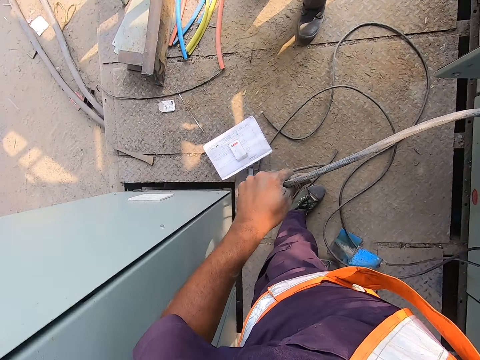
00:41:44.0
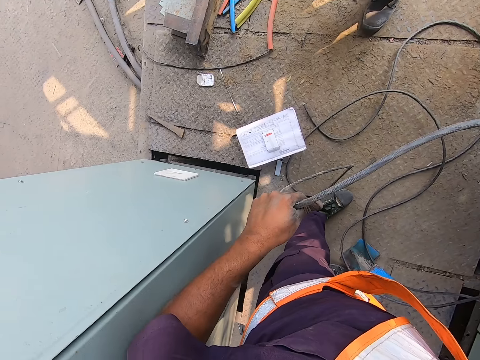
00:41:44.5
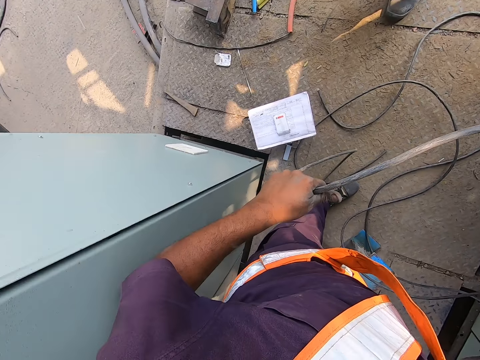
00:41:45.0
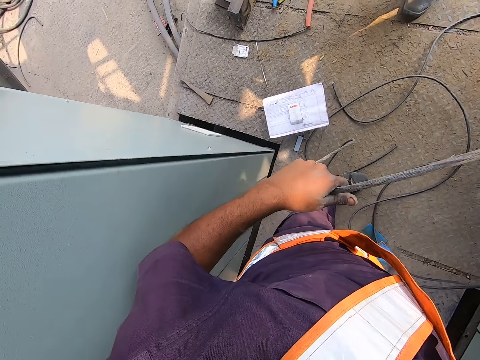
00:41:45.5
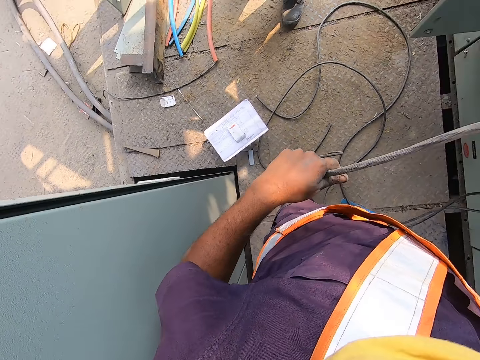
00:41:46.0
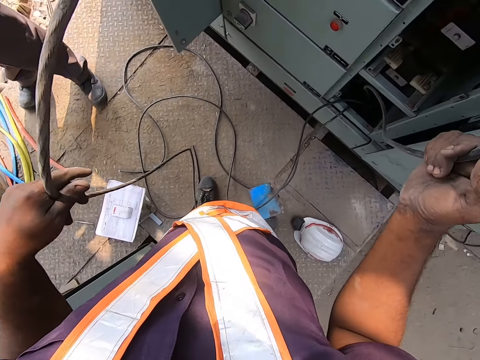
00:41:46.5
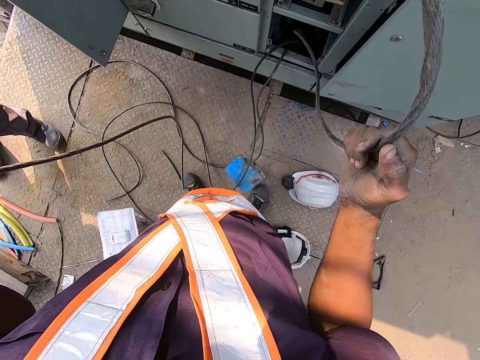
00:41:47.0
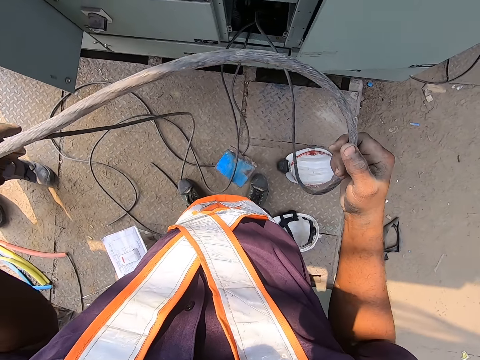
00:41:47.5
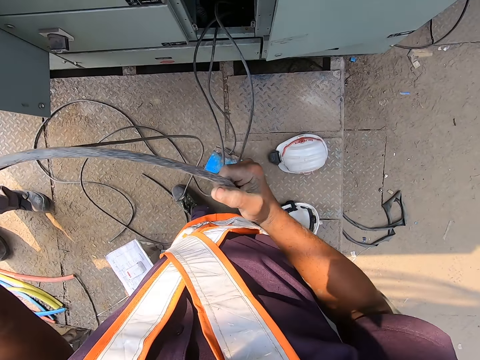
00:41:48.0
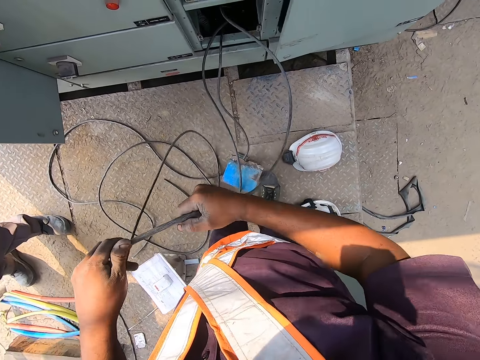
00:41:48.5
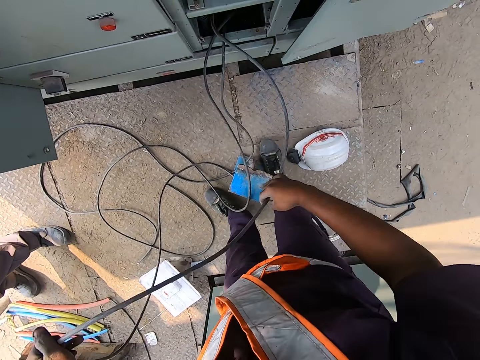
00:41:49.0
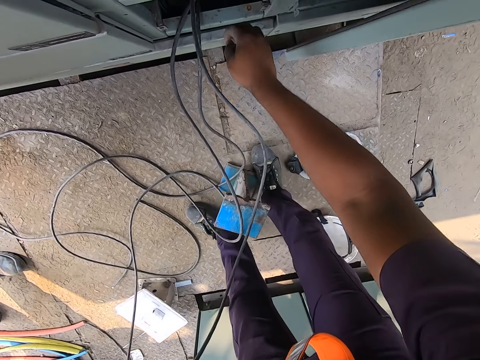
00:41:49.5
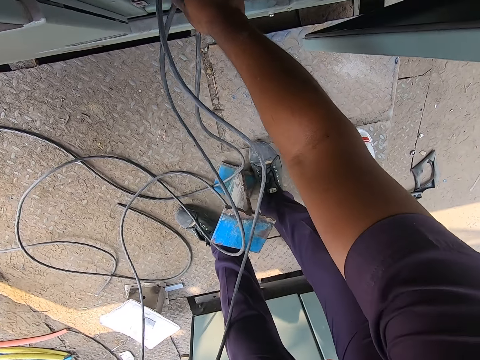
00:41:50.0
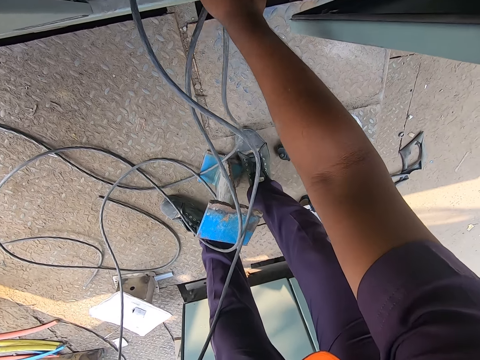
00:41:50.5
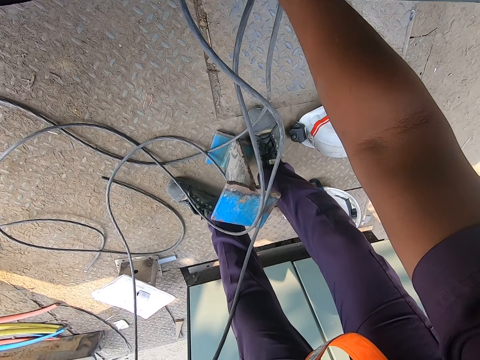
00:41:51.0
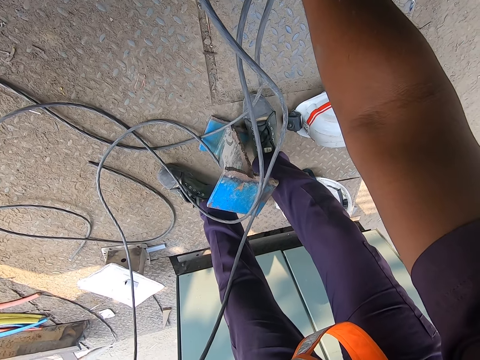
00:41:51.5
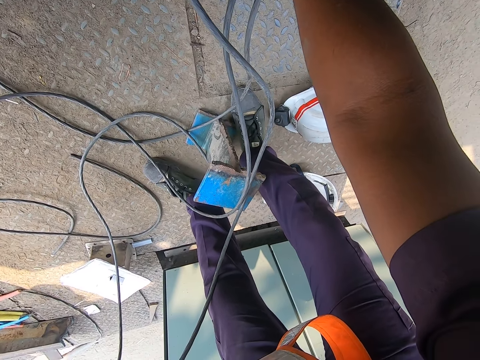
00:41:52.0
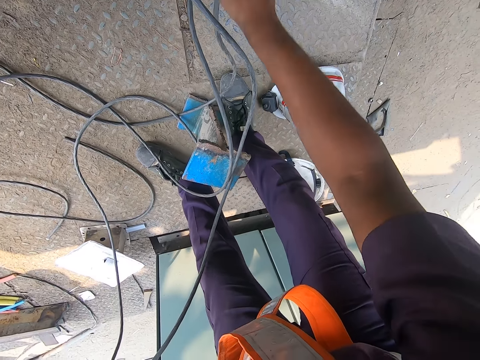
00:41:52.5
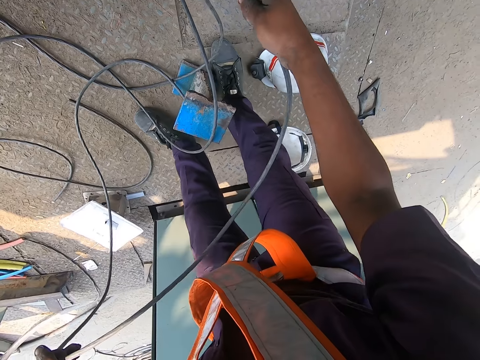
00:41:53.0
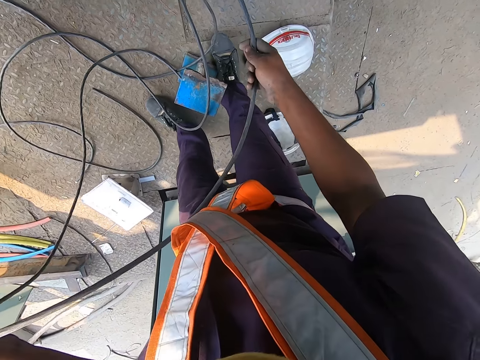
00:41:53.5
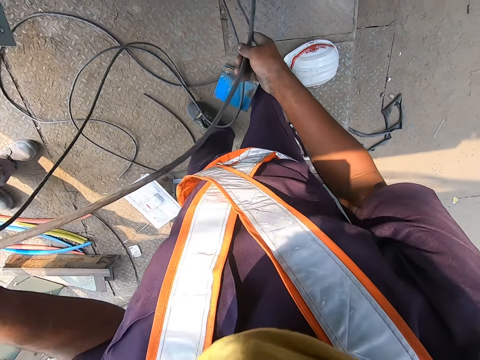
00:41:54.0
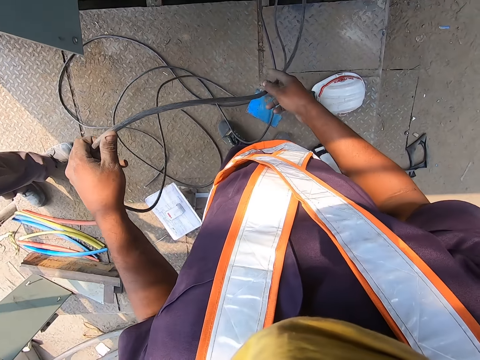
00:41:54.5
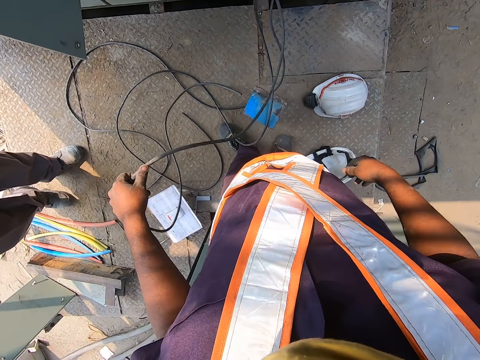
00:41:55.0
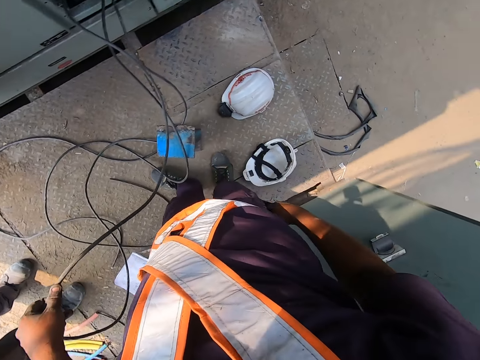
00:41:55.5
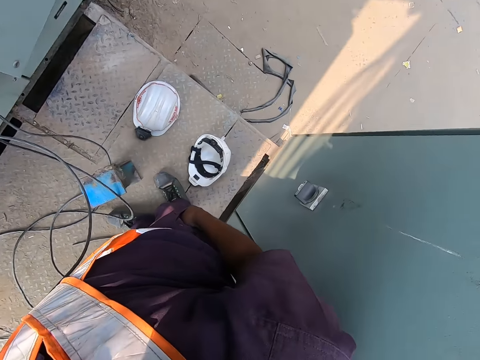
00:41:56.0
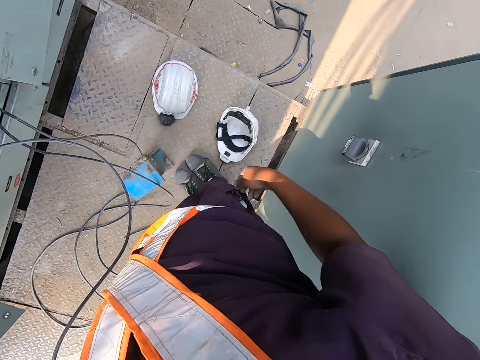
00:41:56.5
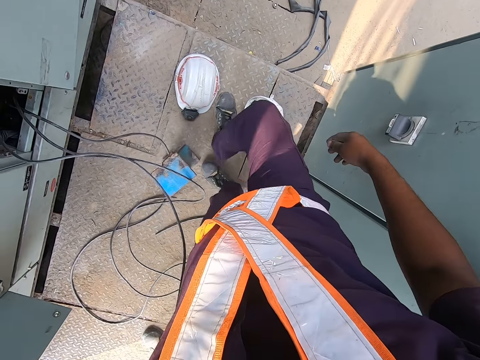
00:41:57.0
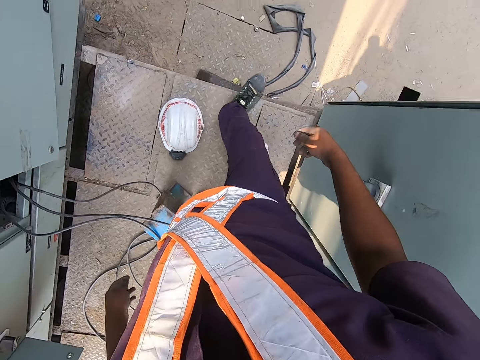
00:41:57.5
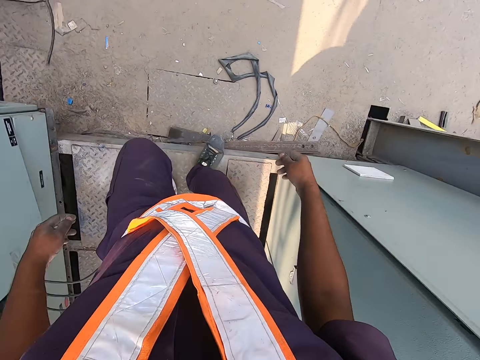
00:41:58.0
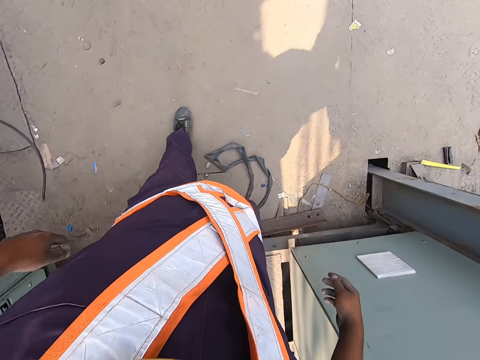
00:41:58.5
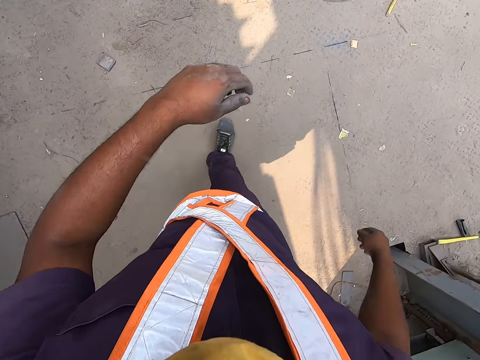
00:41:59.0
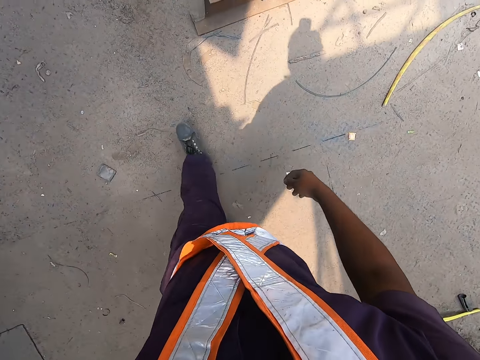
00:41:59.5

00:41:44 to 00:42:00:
The camera wearer pulls the cable from the meter box. They drop the right hand from the cable. They pocket the right hand. They lift the hand from the pocket. They walk on the floor.

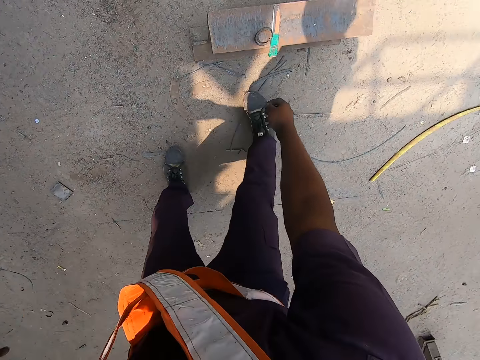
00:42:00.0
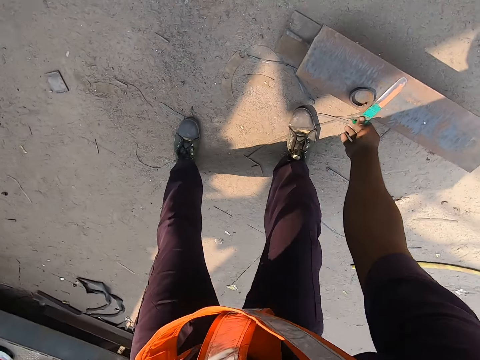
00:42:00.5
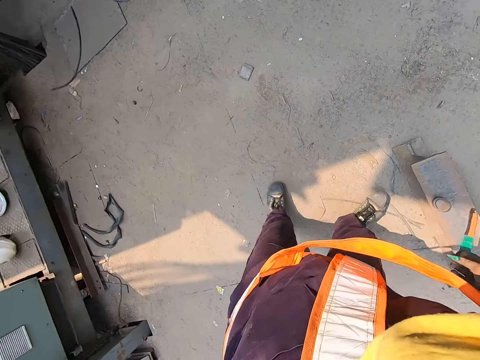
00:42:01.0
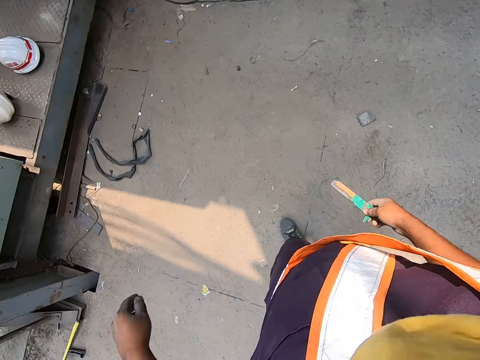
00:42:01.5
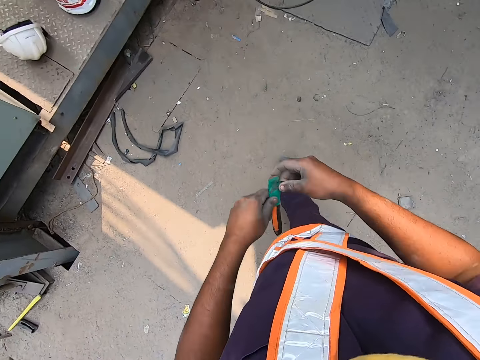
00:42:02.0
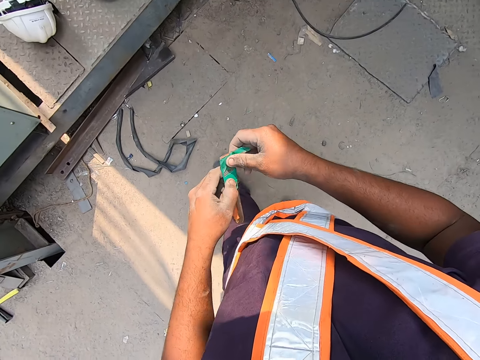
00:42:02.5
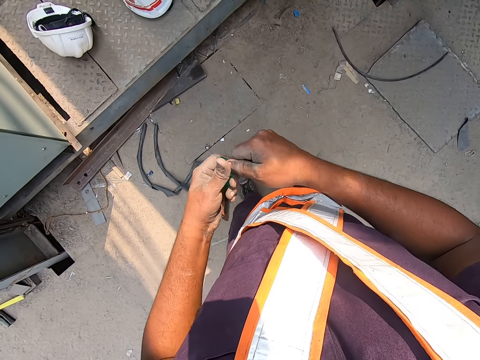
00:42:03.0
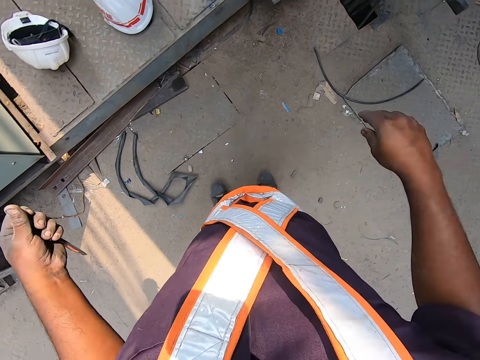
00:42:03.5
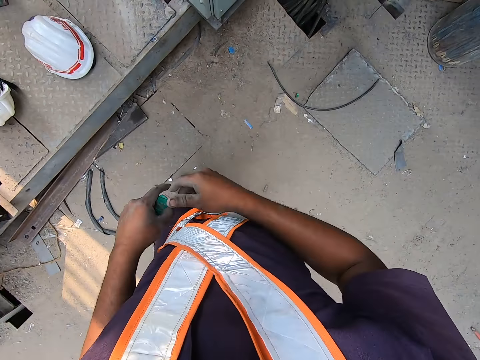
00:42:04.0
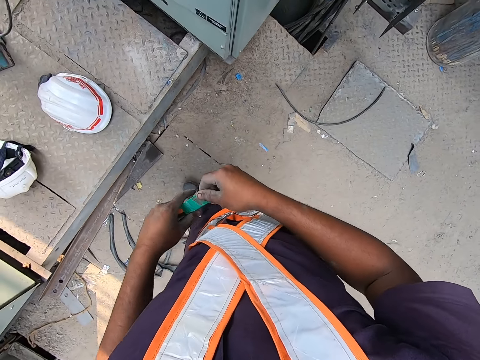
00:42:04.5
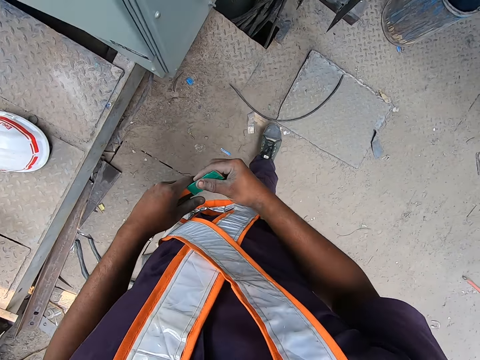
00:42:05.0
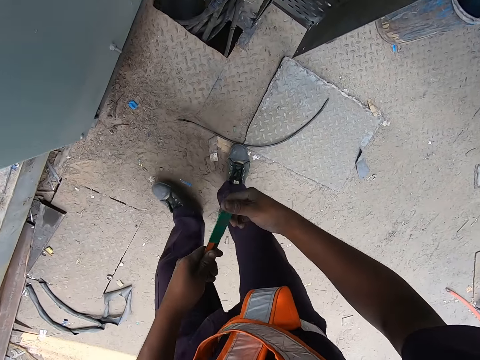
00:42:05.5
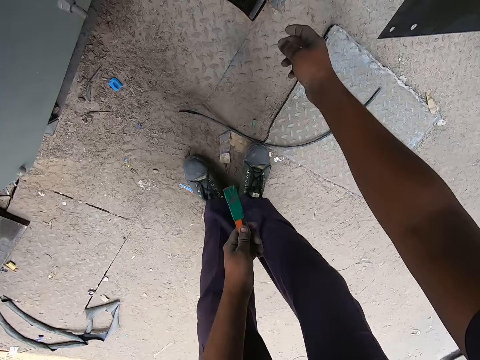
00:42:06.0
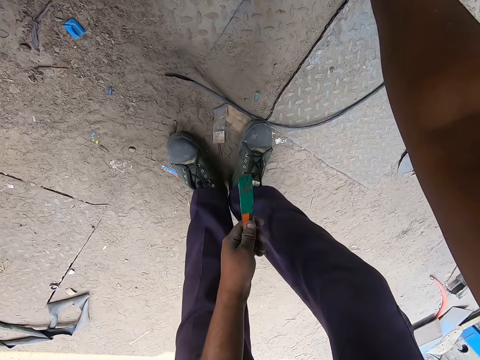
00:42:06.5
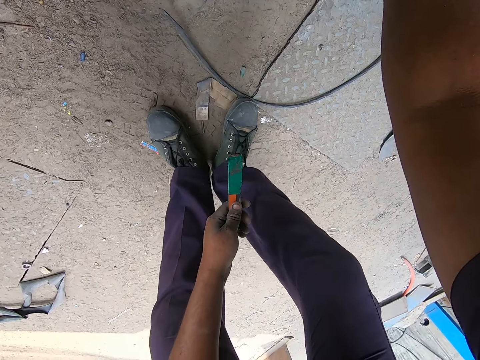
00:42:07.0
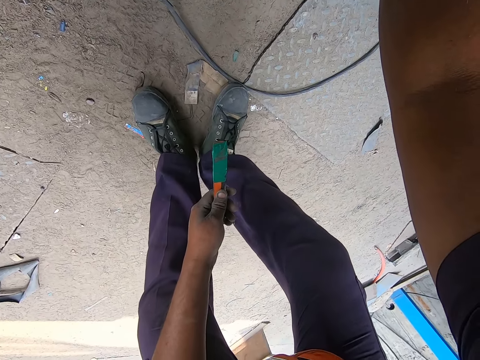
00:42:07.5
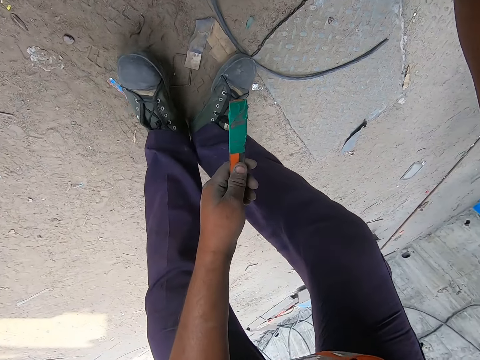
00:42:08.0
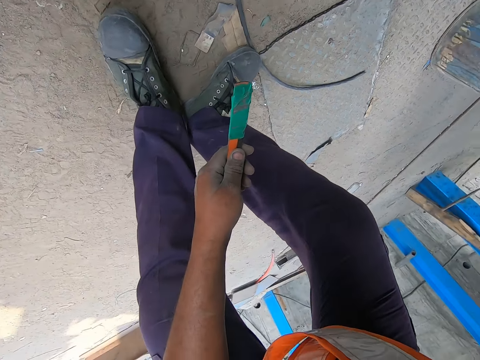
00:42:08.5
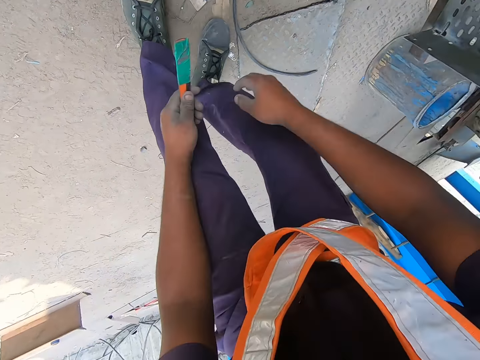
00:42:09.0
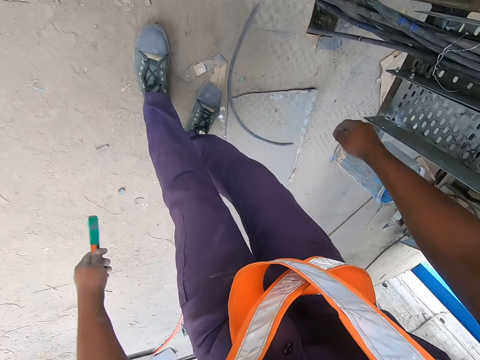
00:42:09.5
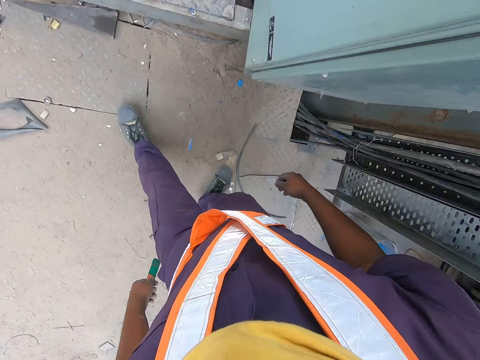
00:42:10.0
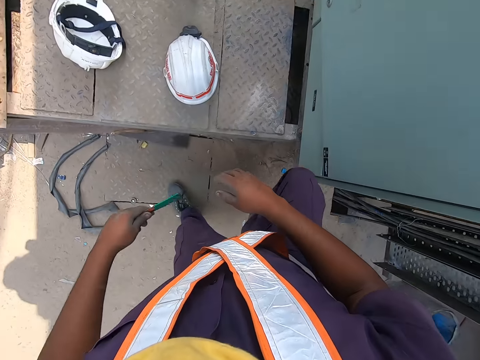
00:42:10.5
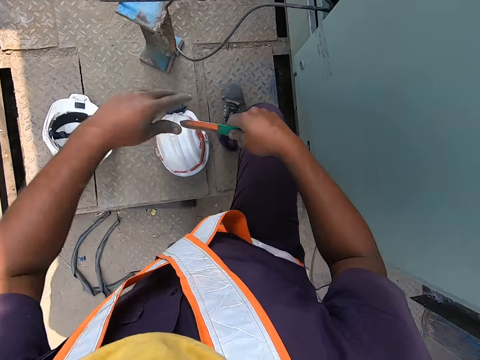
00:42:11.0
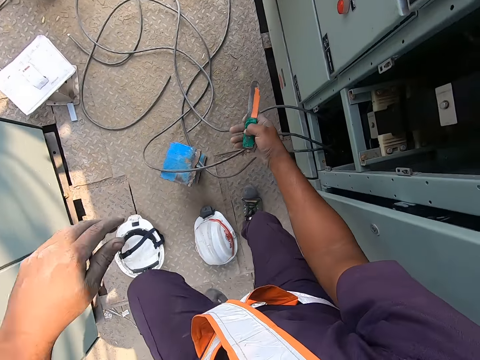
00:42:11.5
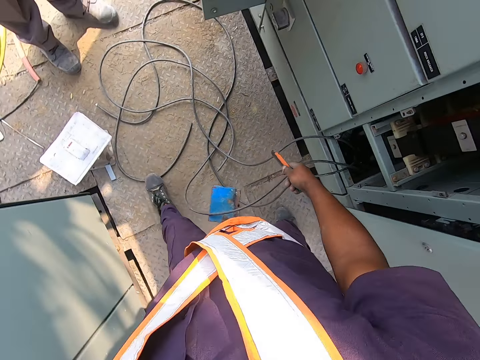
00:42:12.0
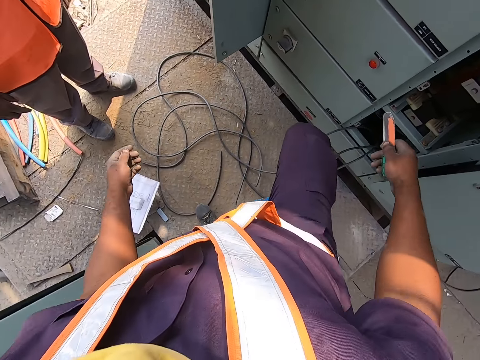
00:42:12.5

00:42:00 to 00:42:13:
The camera wearer picks up a piece of metal or saw from an iron on the floor with his right hand. He shifts the saw to his left hand. He cuts the tape or paper from the piece of metal with his right hand. He drops the paper on the floor. He holds the piece of metal with his hands. He walks towards the meter box. He holds something on the meter box. He walks to the other side of the meter box. He transfers the piece of metal from his left hand to his right hand on his way. A man stands beside the meter box.
